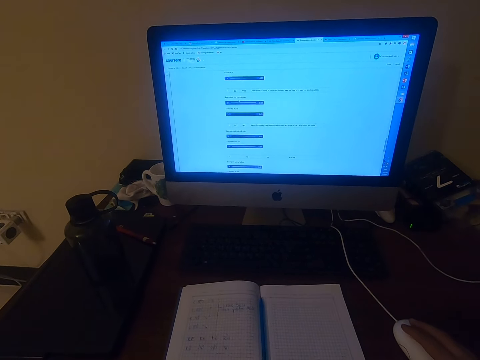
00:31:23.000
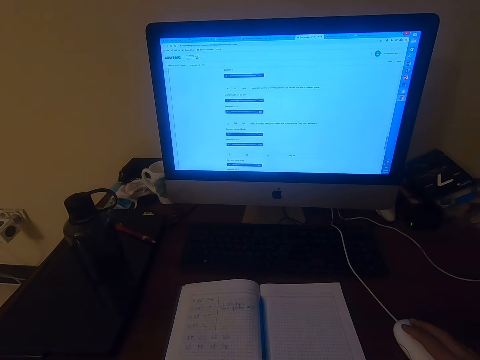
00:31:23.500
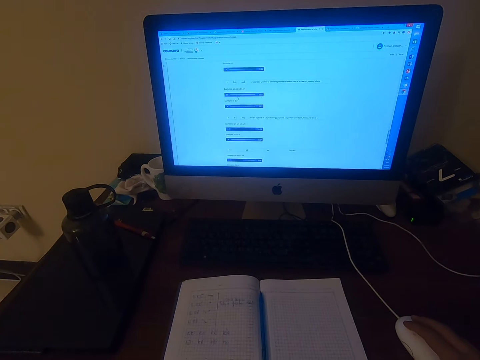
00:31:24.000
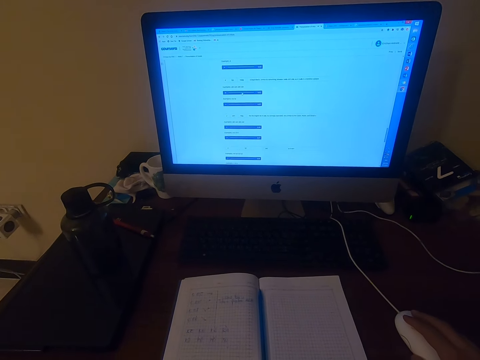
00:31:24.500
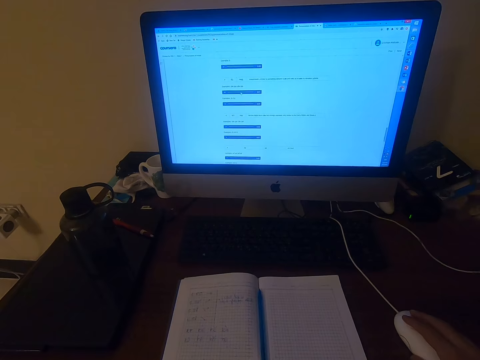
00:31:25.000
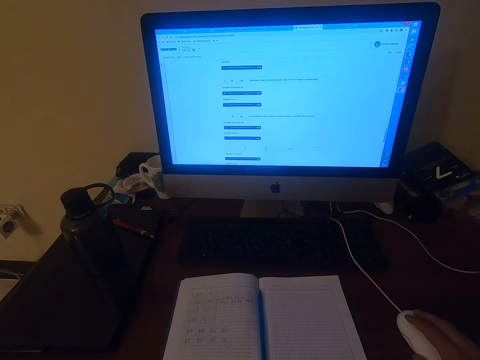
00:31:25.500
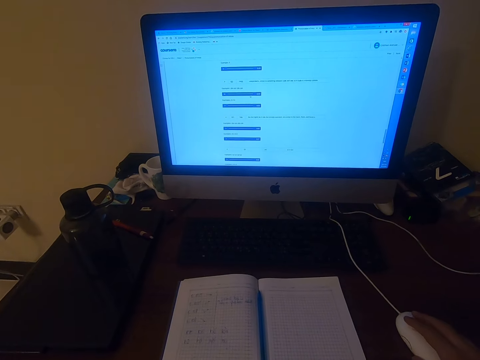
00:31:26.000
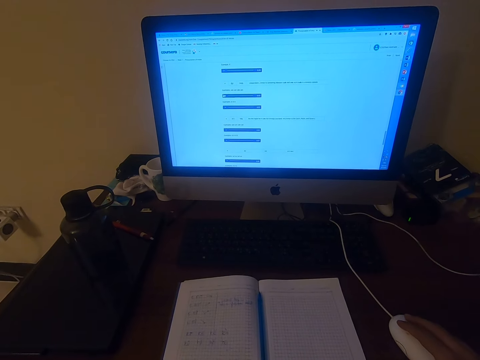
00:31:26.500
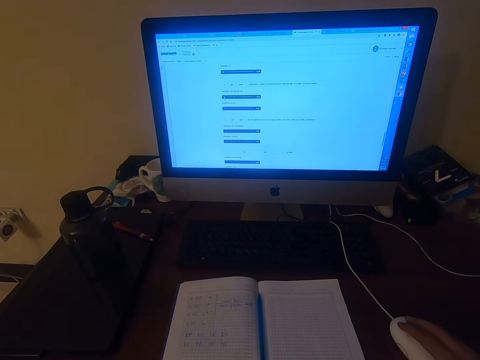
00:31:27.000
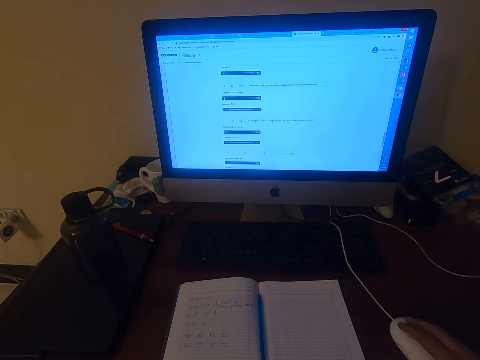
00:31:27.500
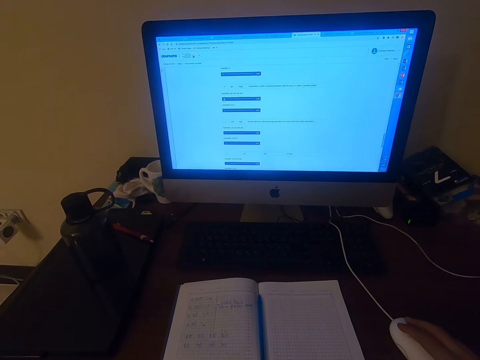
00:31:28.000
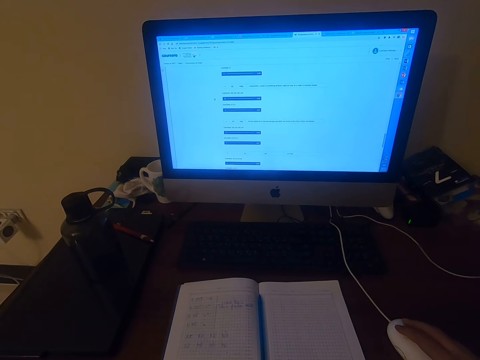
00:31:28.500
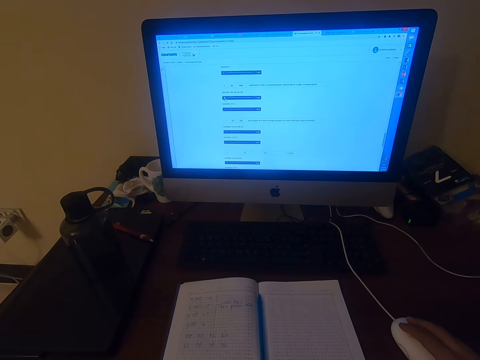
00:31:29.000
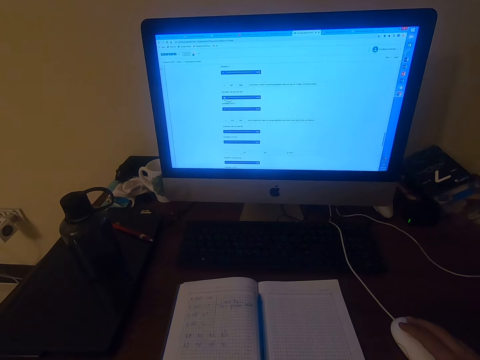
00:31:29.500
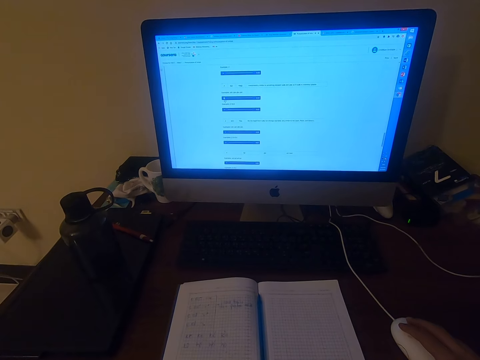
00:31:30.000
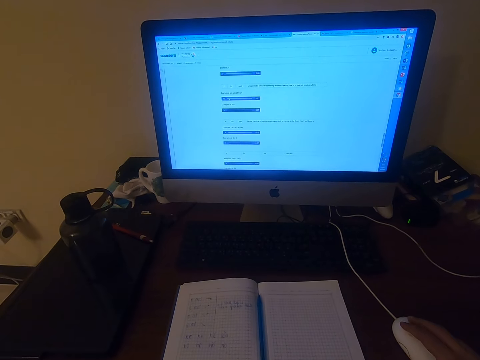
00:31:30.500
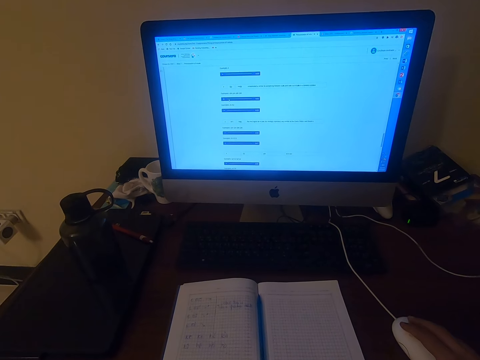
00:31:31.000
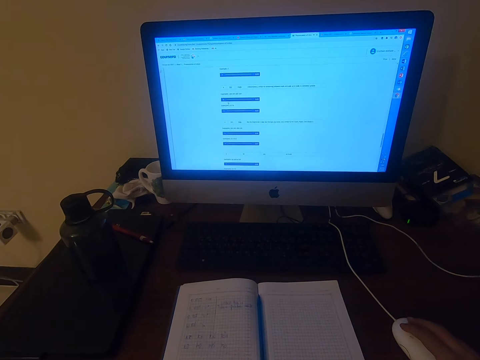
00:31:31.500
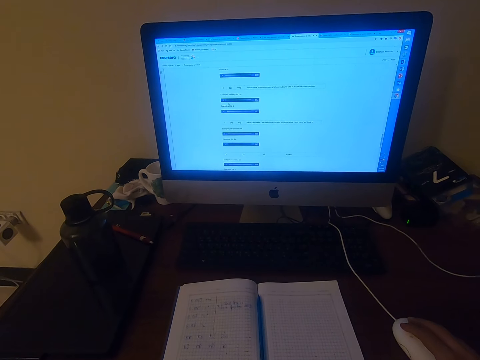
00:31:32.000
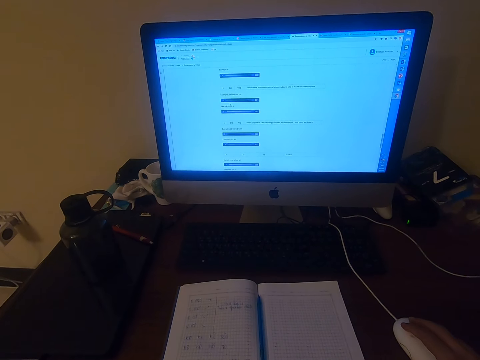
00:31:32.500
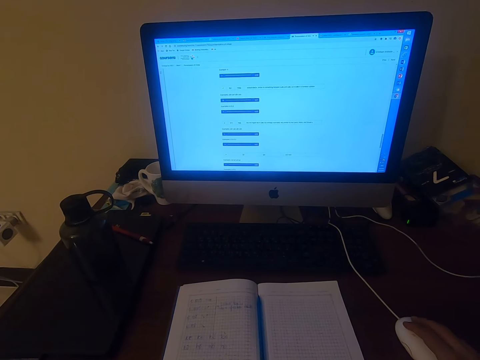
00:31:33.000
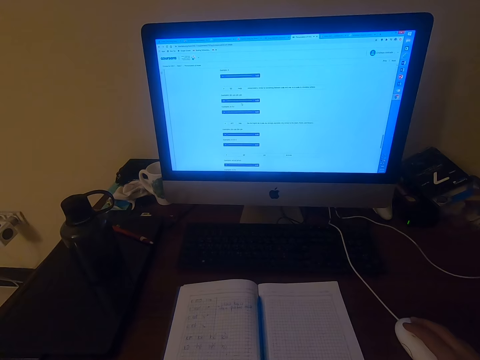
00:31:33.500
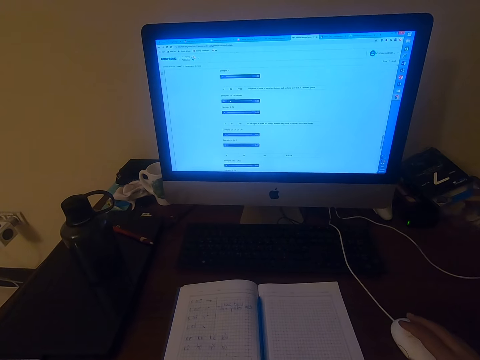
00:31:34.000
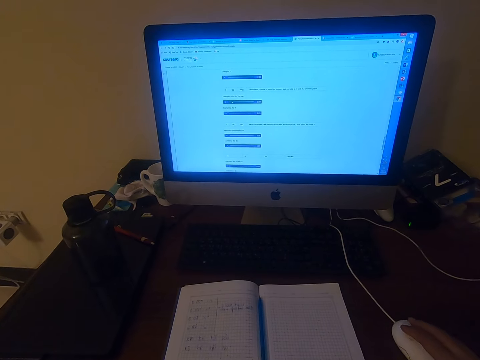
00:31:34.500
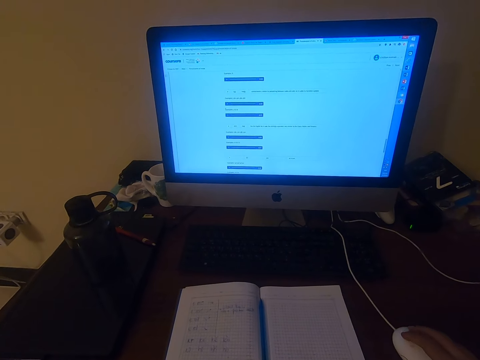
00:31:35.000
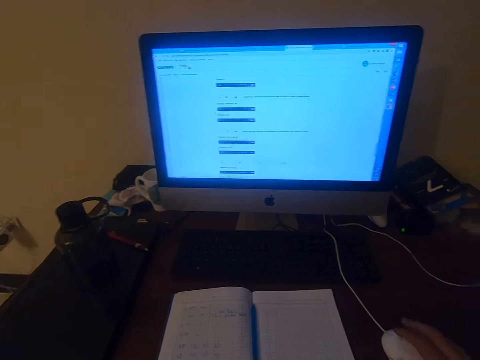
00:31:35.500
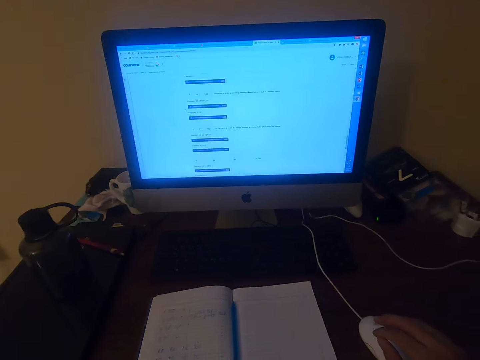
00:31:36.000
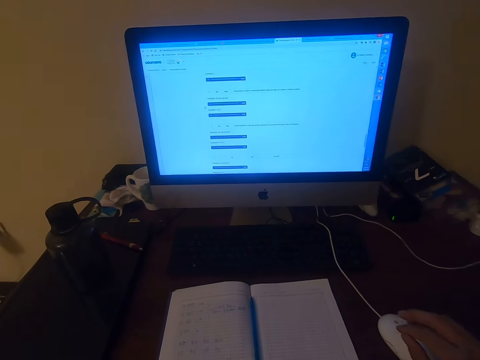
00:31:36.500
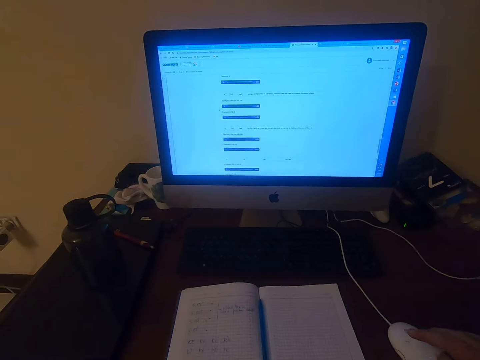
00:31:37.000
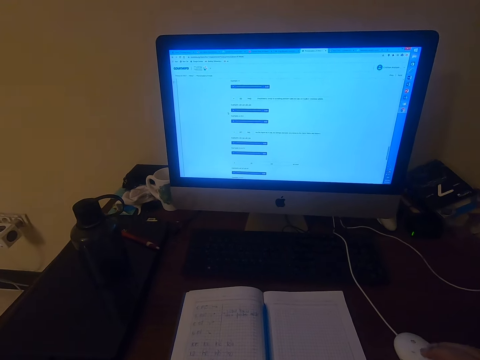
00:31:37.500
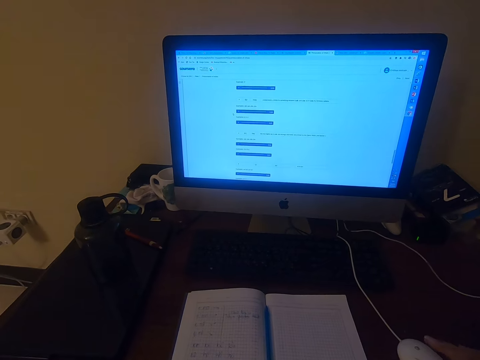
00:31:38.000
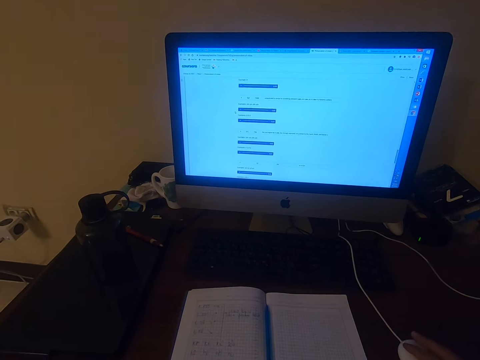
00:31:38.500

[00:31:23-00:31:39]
The camera wearer scrolls the mouse repeatedly.

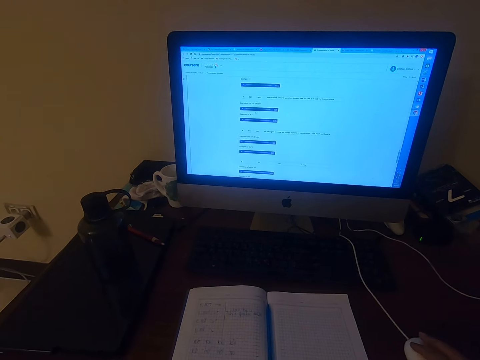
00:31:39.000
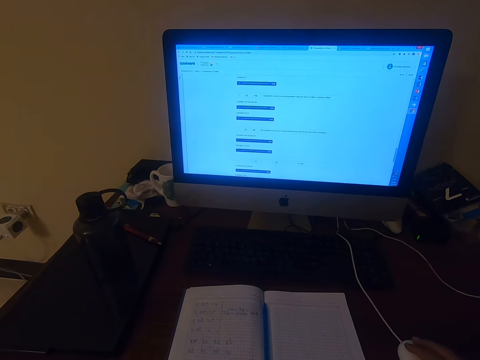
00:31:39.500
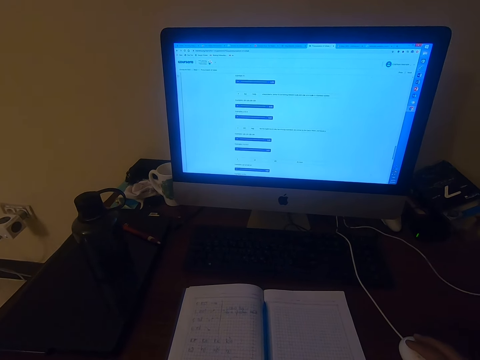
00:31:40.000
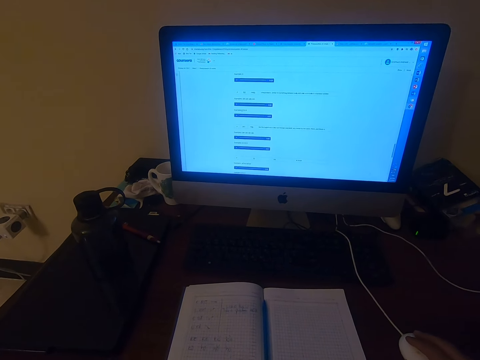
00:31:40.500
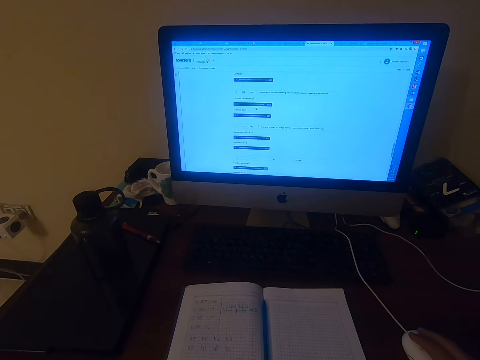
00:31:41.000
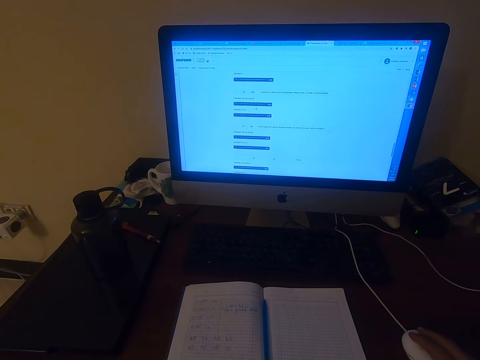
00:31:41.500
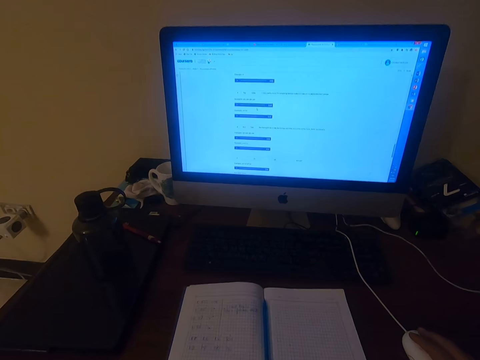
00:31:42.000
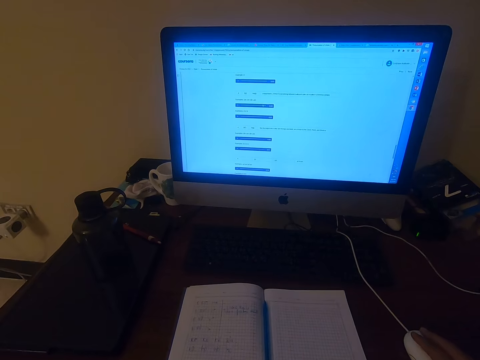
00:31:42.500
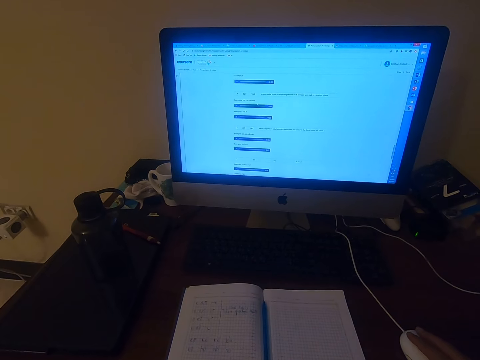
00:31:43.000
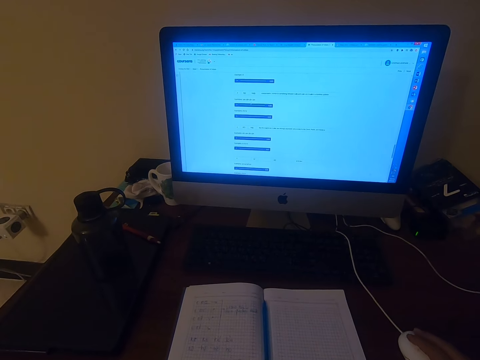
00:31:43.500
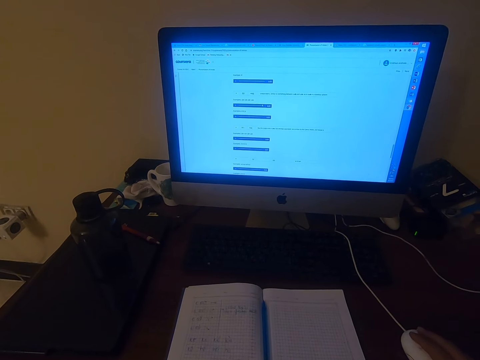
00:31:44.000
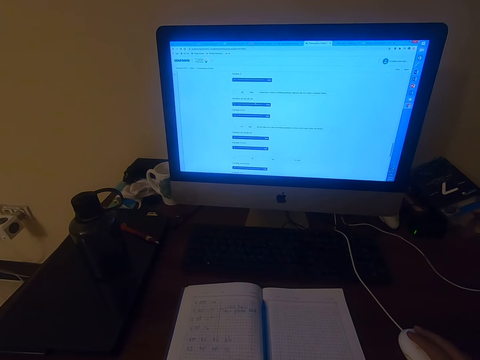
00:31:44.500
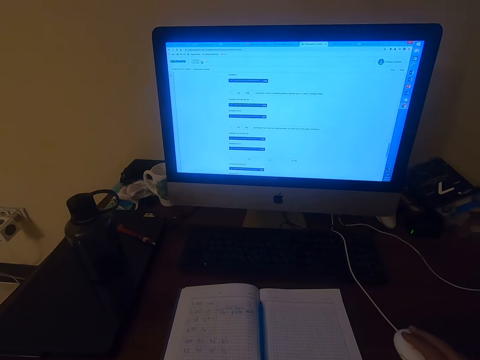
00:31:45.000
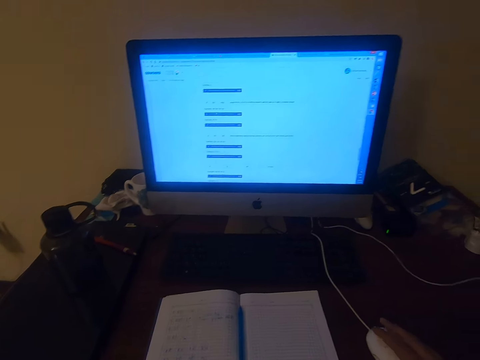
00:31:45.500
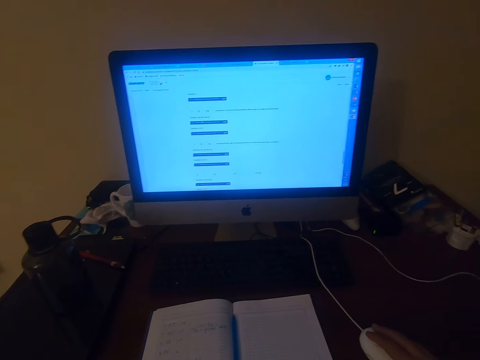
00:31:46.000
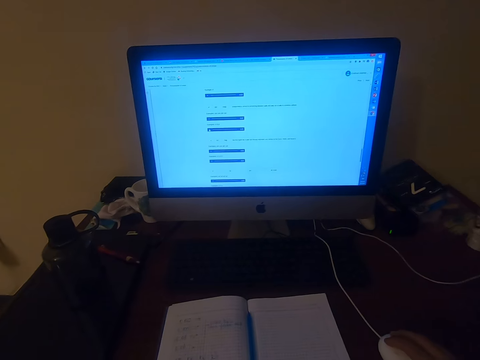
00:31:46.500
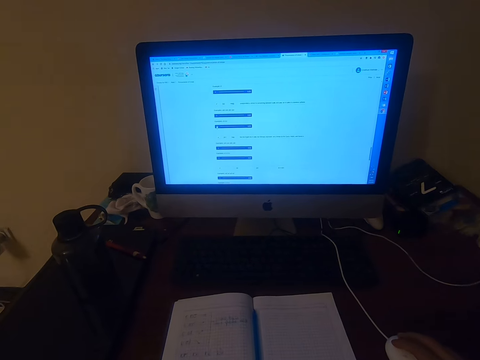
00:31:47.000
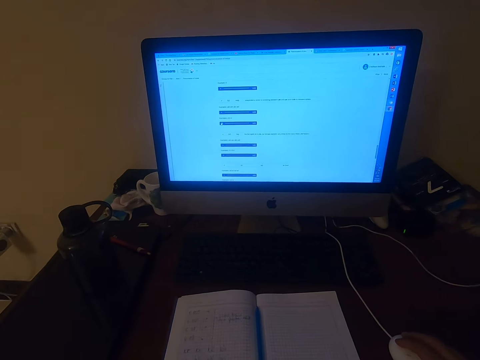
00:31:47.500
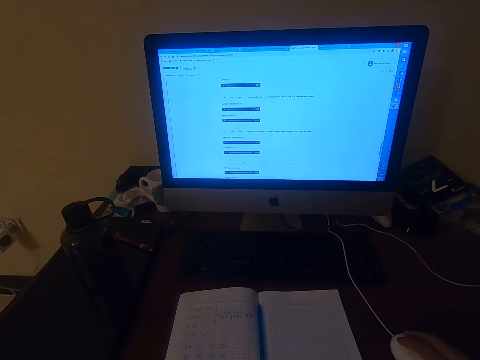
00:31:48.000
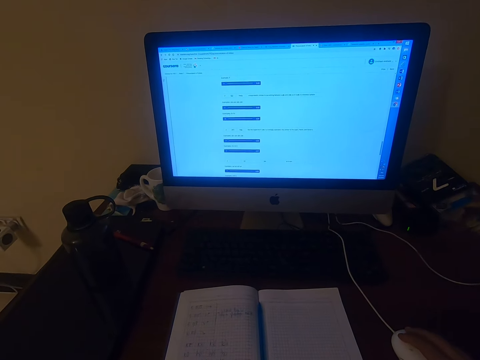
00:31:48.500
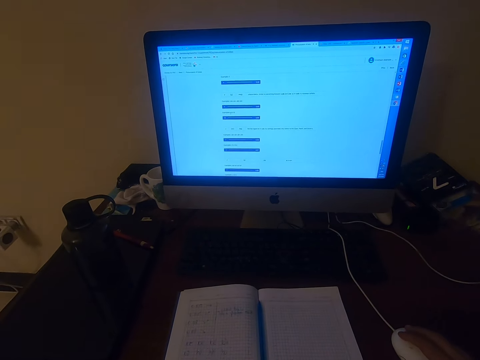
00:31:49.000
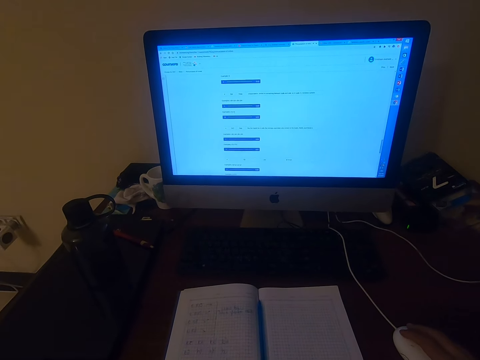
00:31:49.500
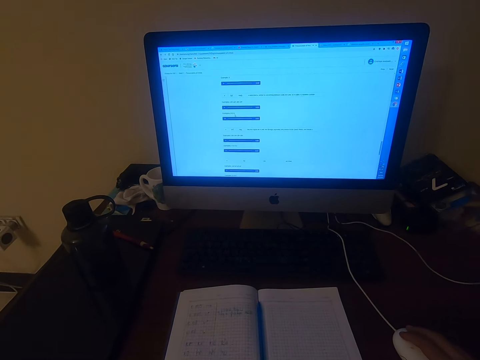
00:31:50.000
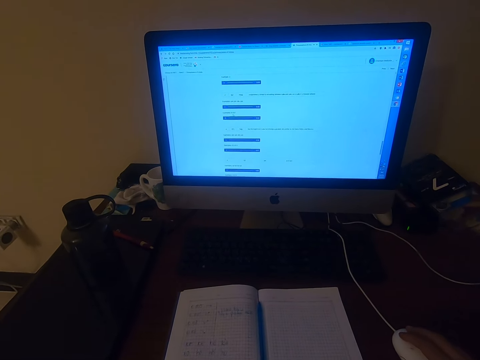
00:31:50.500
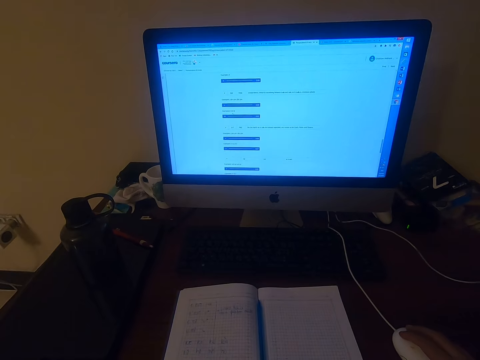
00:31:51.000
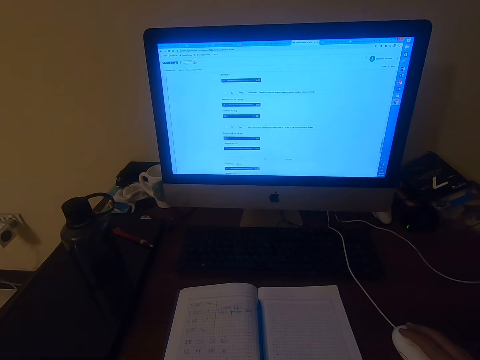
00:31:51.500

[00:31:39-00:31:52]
The camera wearer scrolls the mouse. They operate a computer. They read on the computer.
